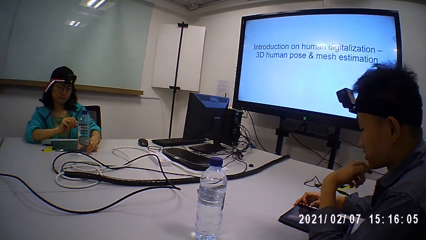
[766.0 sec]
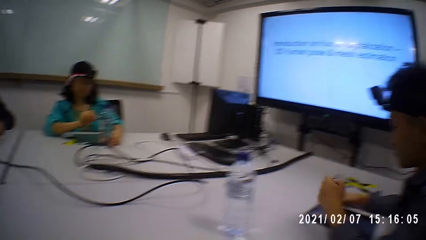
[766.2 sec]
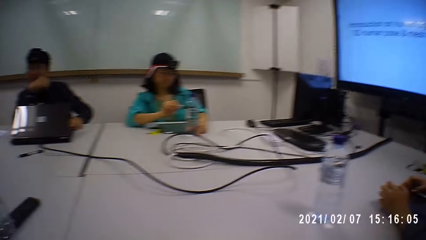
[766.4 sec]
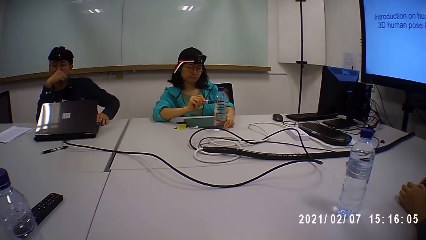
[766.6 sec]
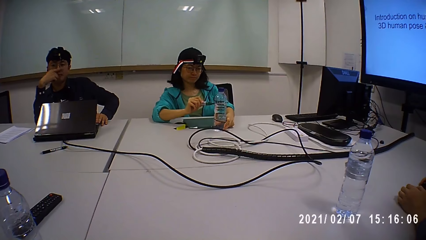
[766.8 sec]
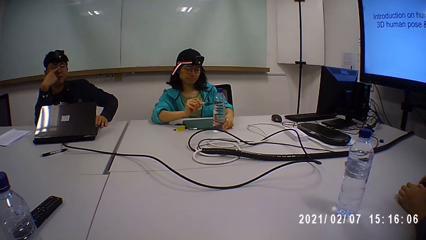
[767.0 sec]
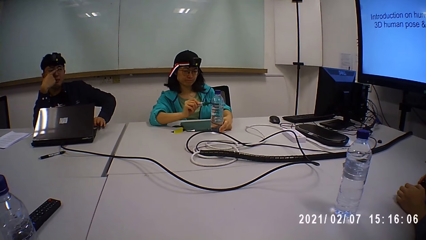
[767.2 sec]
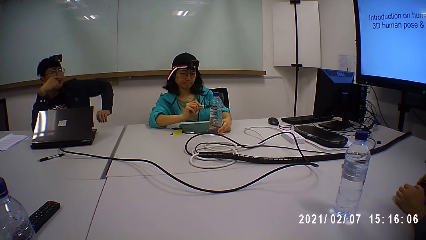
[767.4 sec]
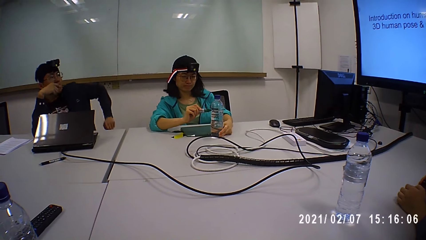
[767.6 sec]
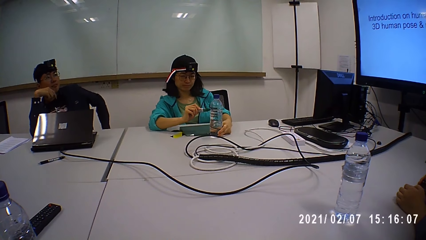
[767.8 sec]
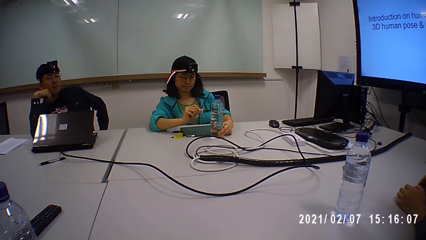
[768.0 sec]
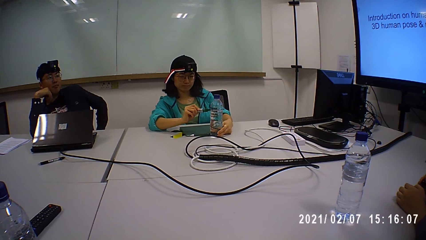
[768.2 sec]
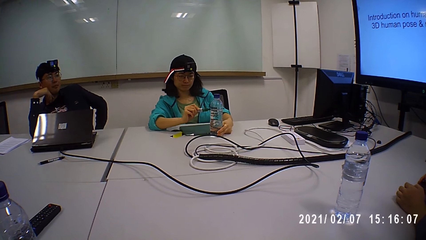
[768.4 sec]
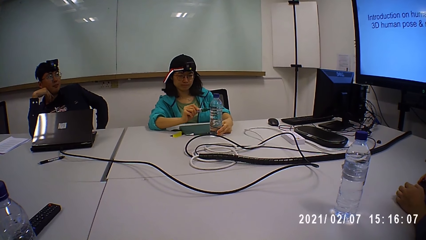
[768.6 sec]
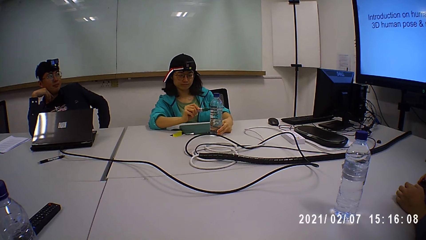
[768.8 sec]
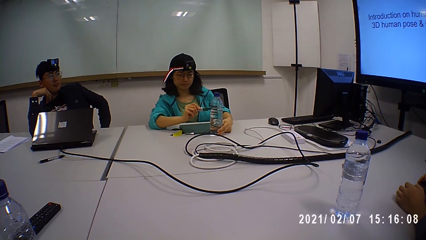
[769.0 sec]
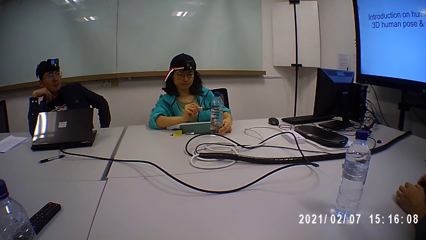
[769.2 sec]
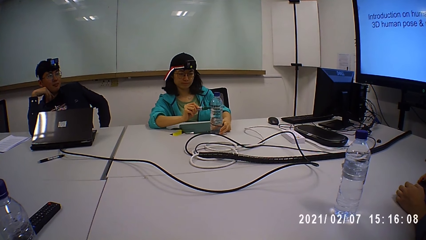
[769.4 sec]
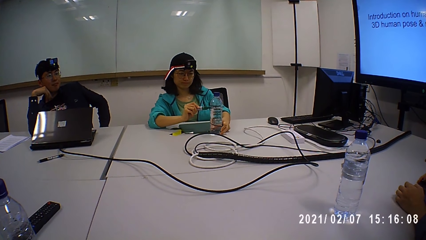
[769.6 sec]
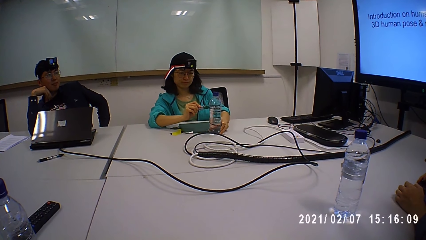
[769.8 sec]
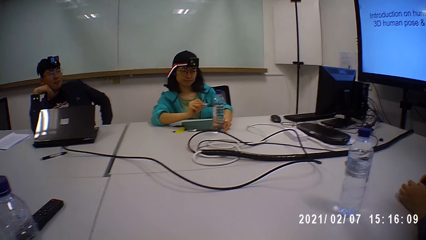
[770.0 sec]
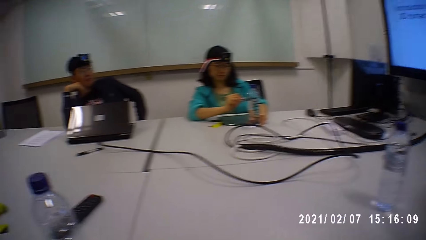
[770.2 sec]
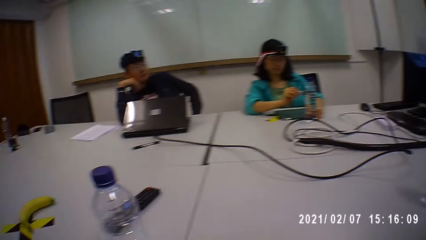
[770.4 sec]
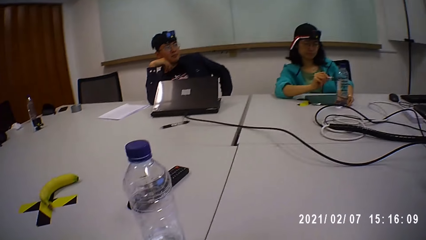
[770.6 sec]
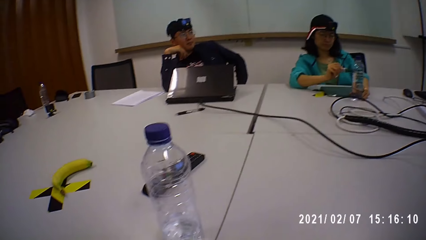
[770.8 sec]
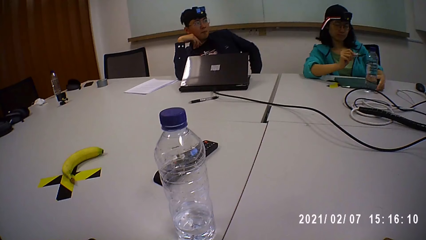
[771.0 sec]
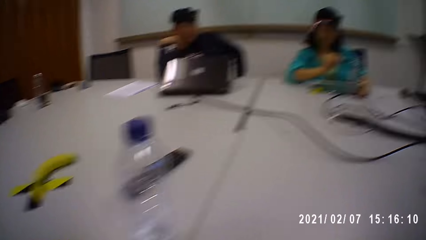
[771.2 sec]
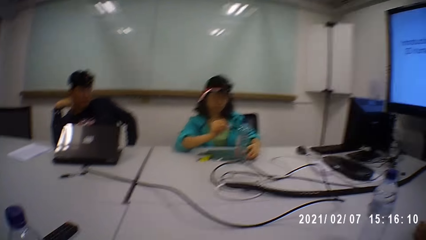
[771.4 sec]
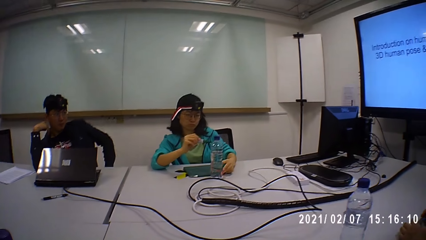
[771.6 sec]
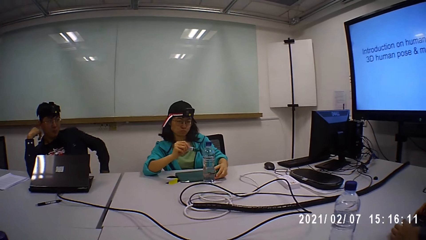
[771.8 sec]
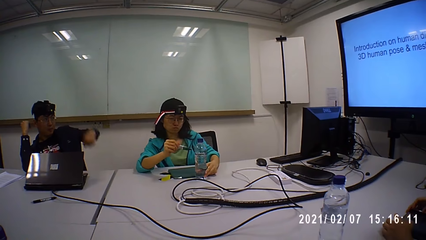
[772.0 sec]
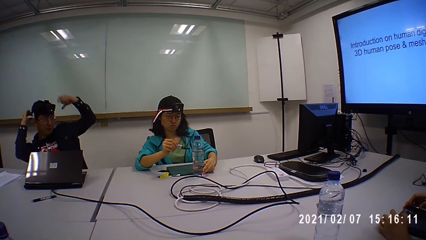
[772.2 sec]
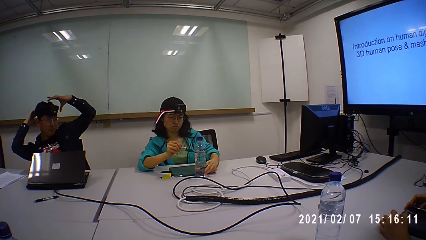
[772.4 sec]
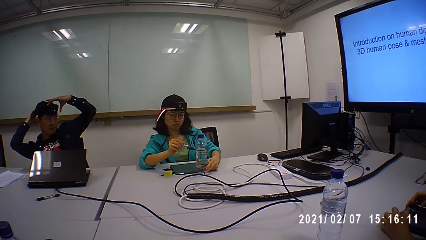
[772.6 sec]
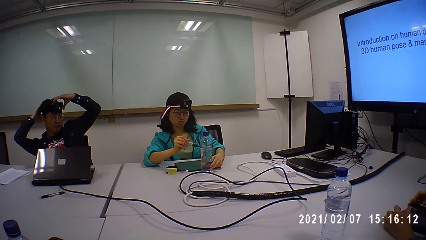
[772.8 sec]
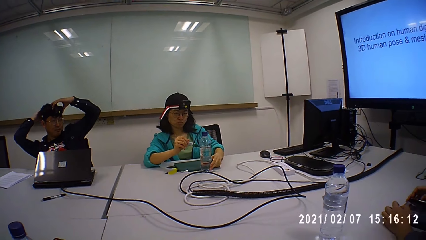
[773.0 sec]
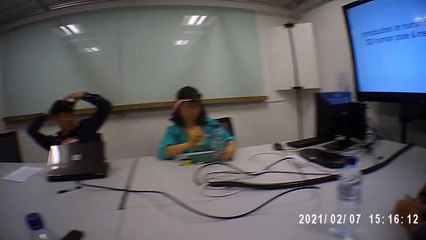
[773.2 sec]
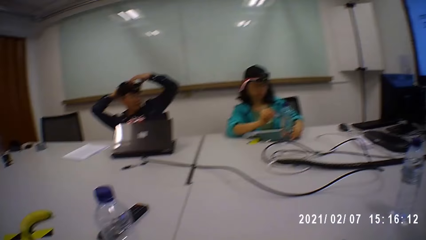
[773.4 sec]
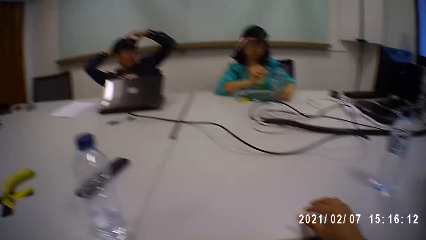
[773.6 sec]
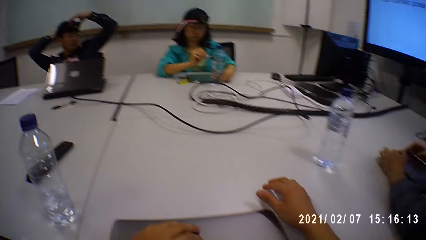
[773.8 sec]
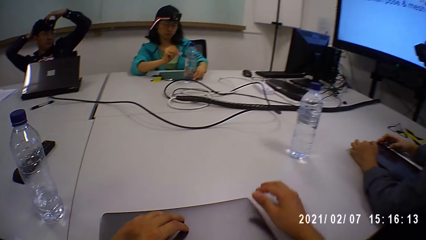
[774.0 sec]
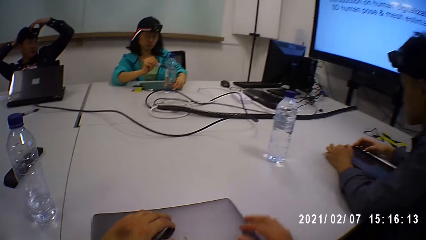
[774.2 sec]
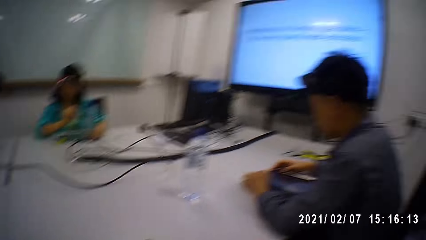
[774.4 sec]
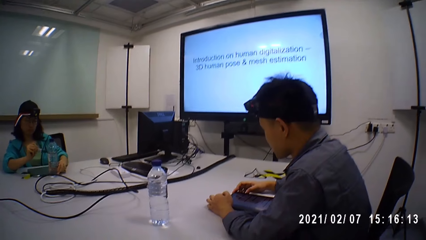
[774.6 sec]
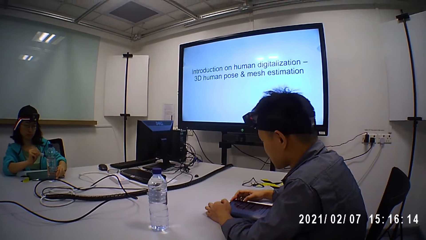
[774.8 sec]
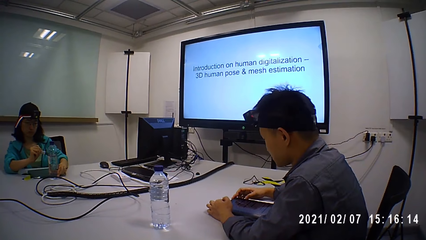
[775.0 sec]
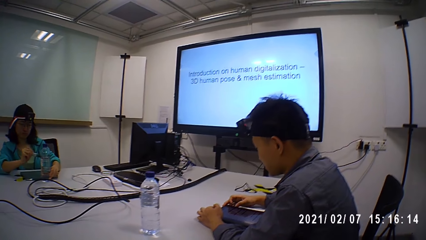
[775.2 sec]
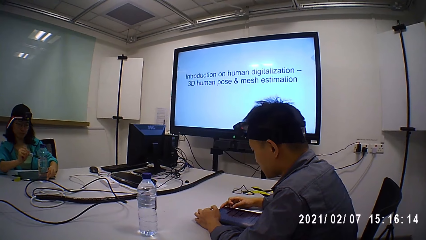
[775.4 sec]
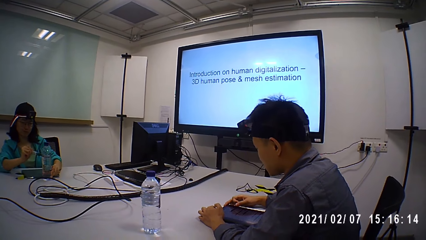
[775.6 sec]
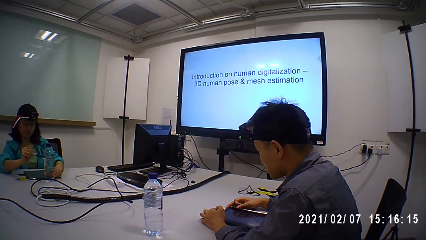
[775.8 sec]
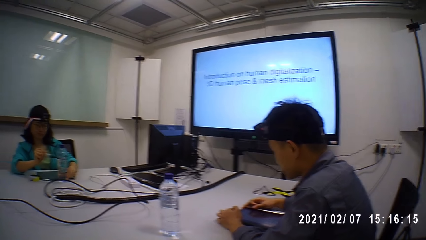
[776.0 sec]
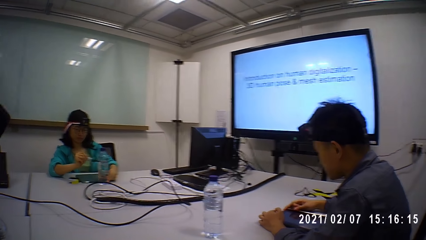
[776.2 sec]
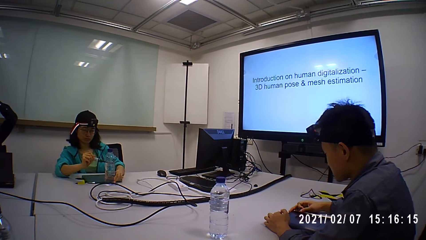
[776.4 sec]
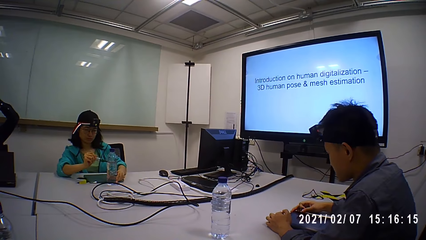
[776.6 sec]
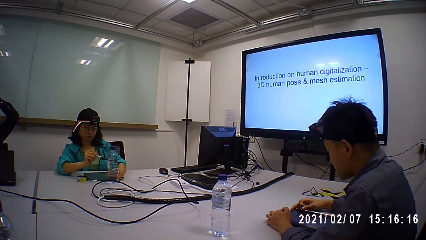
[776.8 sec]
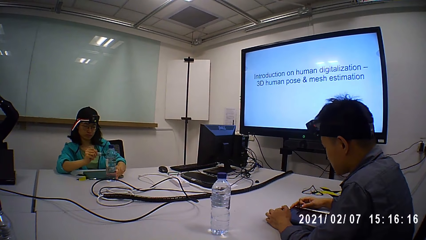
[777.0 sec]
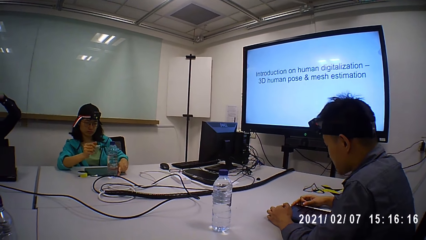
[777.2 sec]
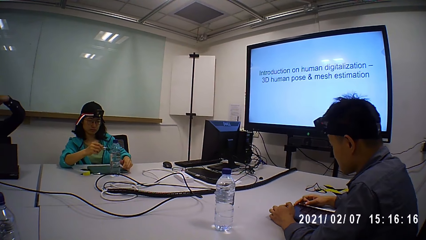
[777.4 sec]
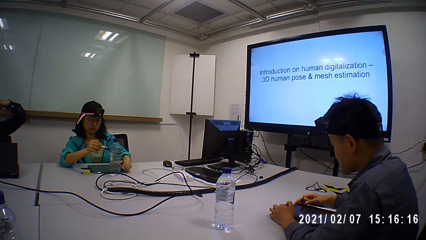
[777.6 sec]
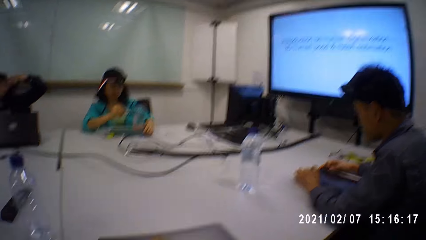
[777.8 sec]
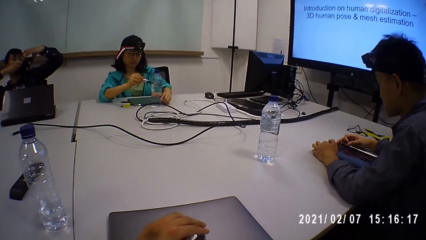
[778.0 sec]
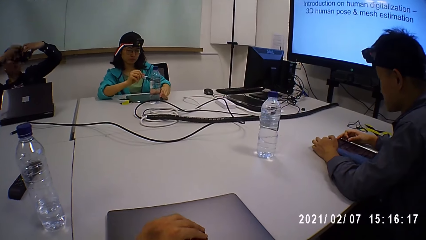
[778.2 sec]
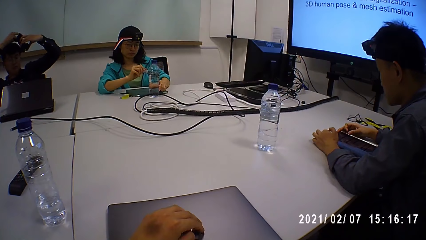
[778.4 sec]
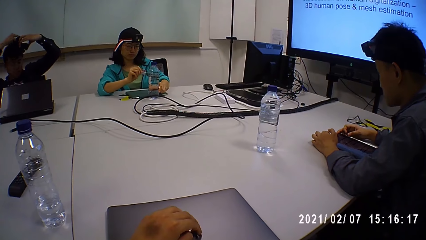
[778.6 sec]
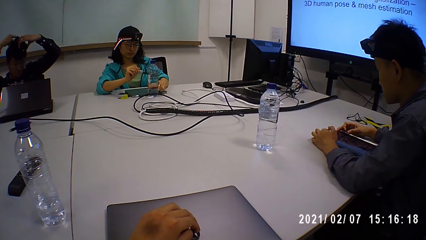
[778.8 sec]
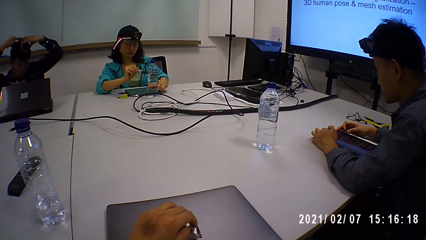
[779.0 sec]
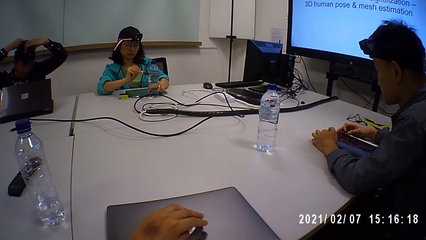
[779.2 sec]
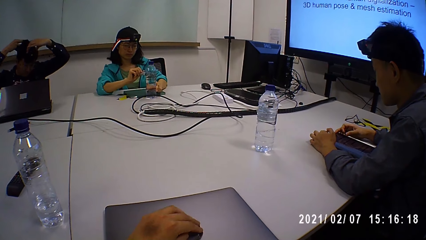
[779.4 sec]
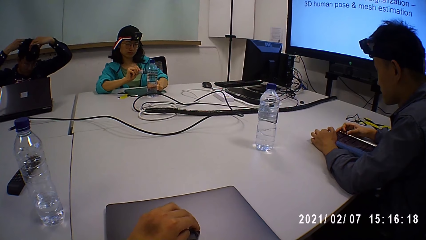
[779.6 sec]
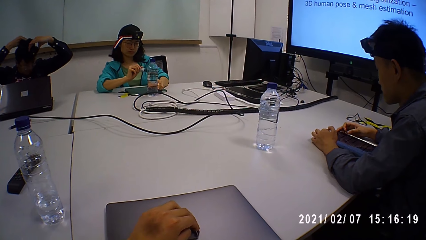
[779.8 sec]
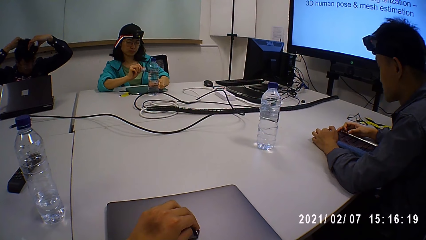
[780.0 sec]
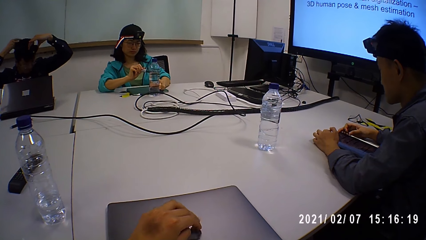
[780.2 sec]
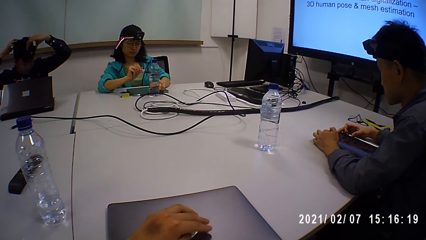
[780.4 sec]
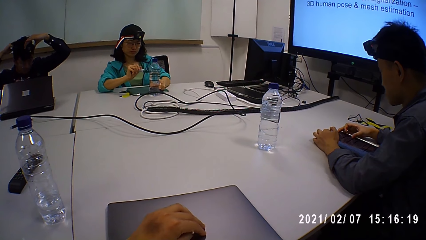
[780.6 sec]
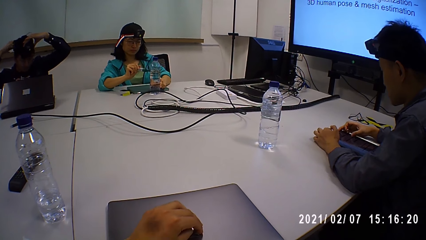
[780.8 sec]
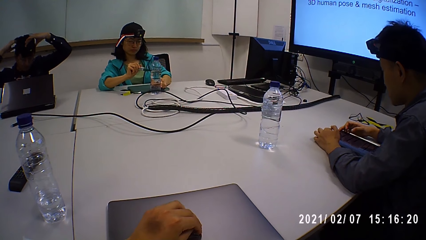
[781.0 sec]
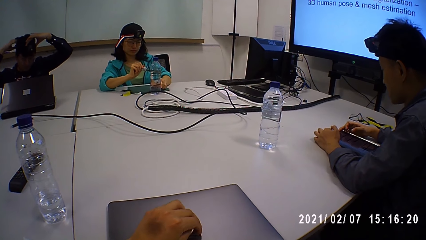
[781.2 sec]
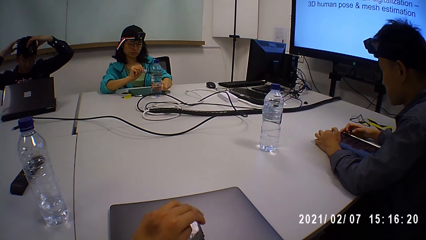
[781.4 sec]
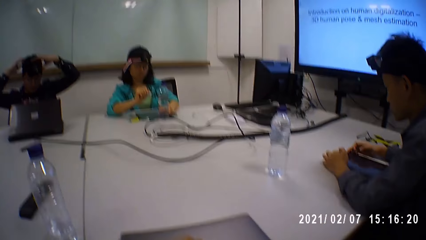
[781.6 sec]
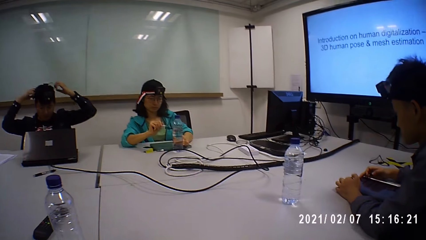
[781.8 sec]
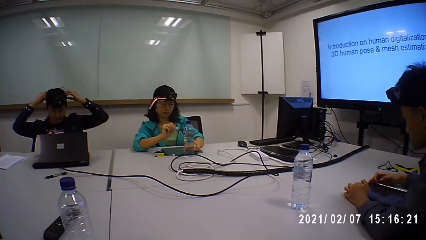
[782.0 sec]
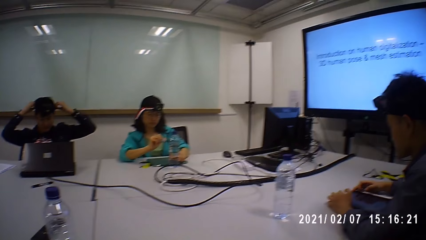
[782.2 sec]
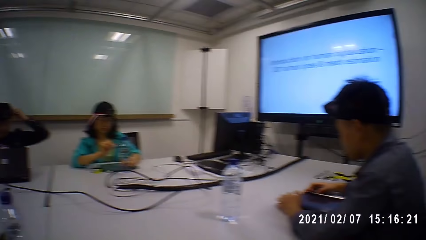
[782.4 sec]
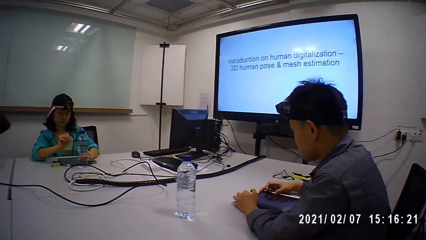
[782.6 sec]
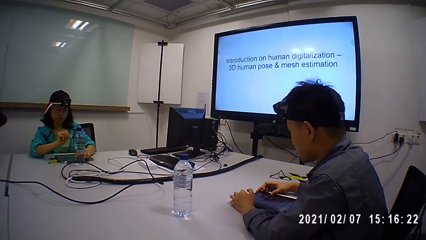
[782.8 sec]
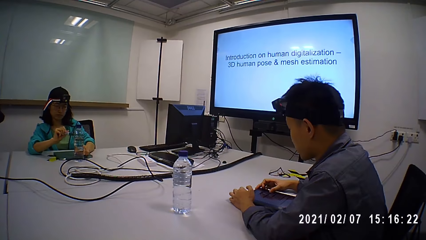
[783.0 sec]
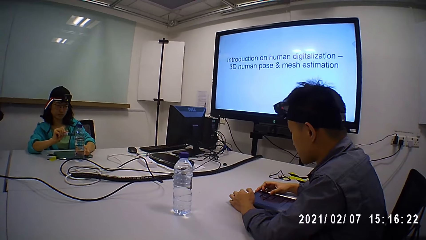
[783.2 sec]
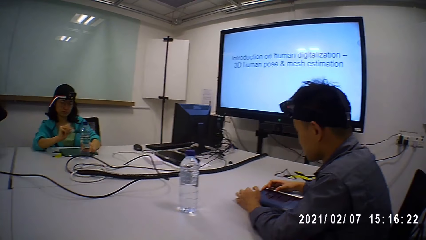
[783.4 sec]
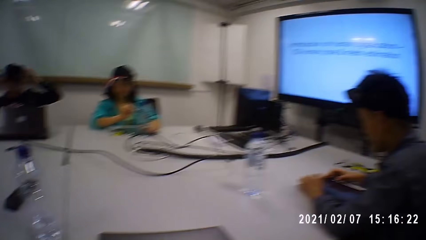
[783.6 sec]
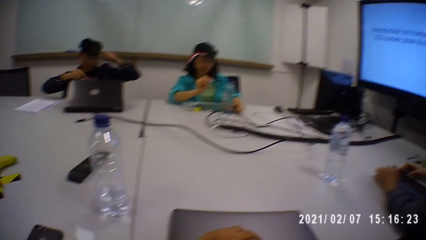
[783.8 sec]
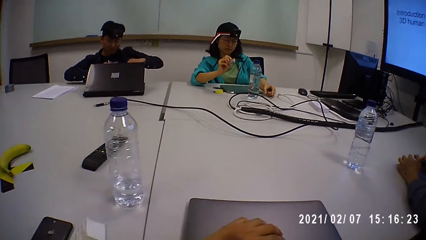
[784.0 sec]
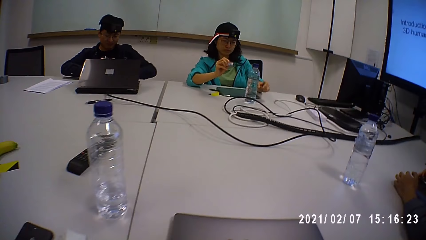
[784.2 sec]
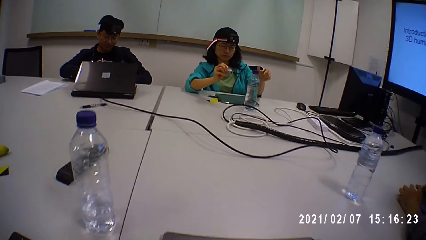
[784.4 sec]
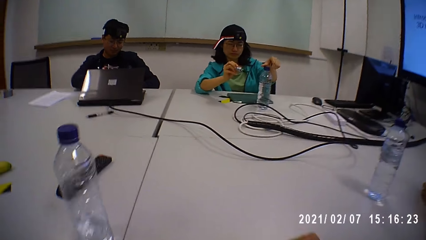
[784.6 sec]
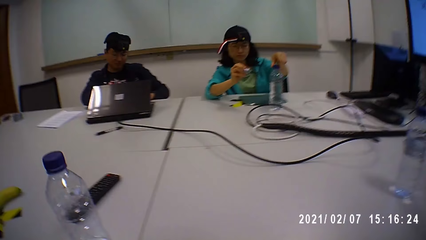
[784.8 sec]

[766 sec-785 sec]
A woman writes on a bottle. The camera wearer looks around the table. A man adjusts the camera. Another man reads on the tablet. The woman writes on the bottle. The first man adjusts the camera. The other man reads on the tablet.
